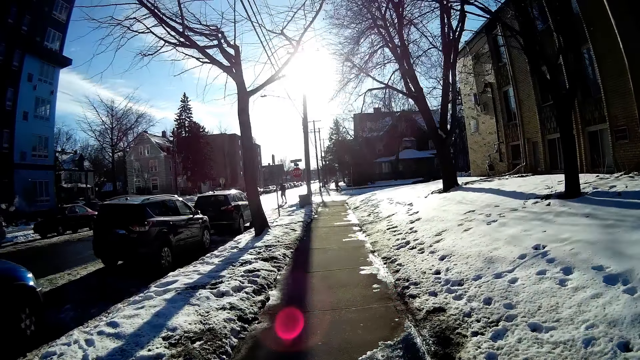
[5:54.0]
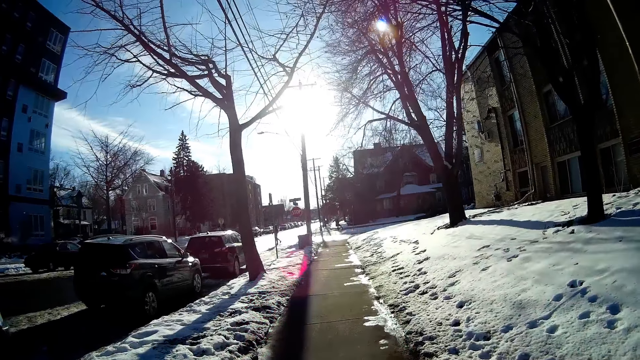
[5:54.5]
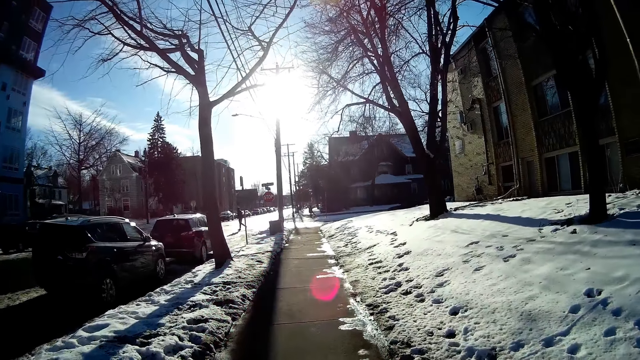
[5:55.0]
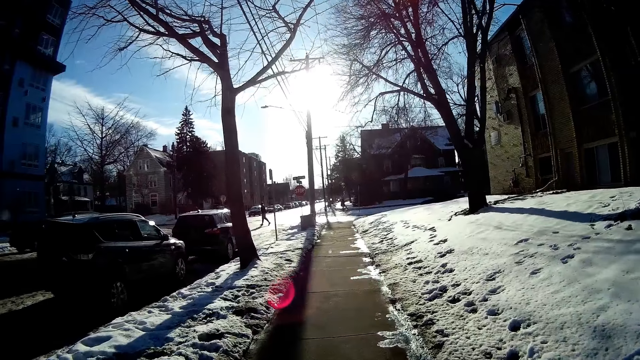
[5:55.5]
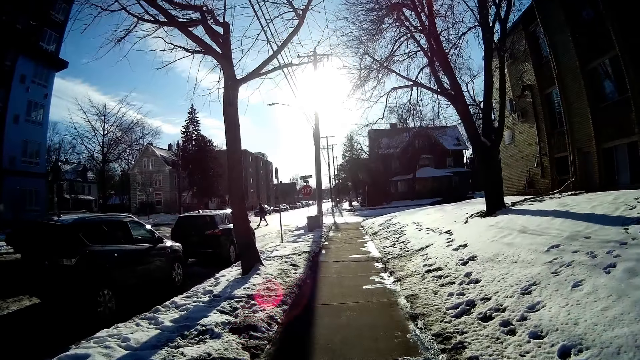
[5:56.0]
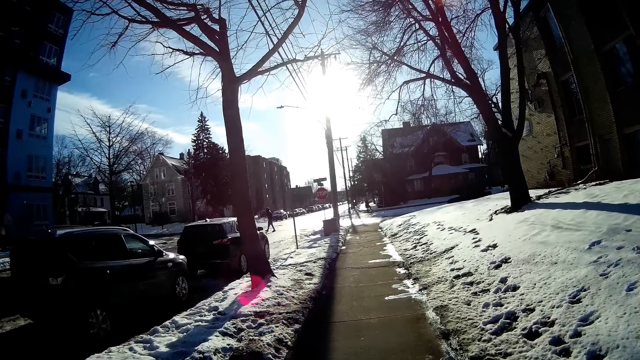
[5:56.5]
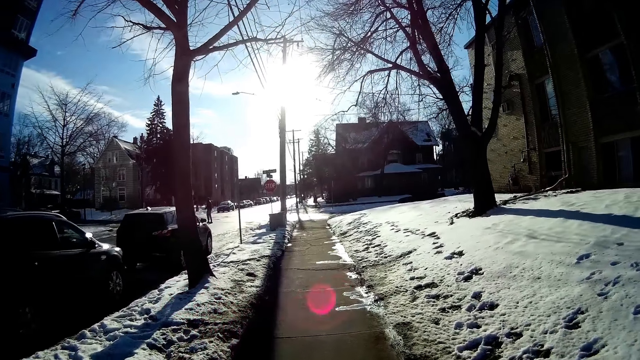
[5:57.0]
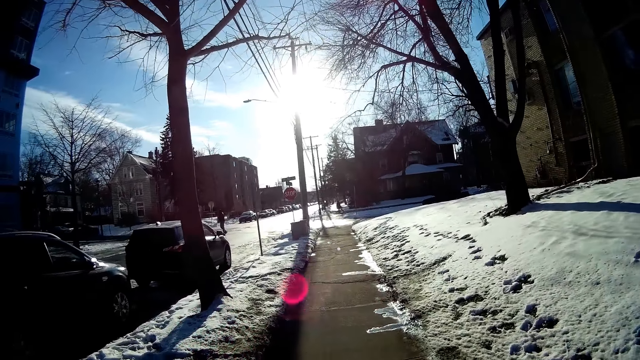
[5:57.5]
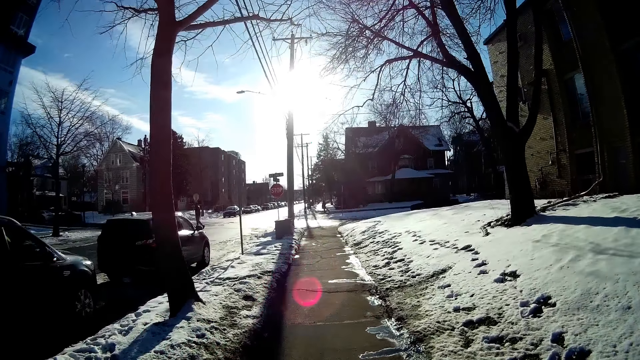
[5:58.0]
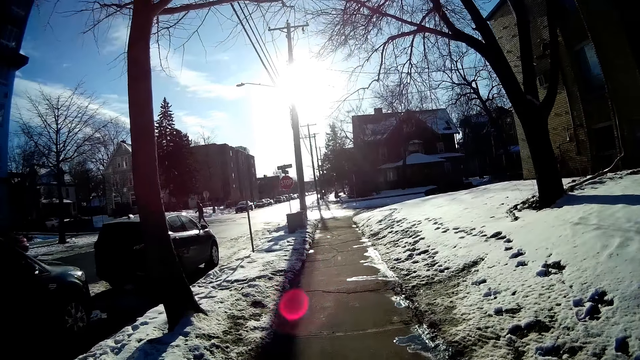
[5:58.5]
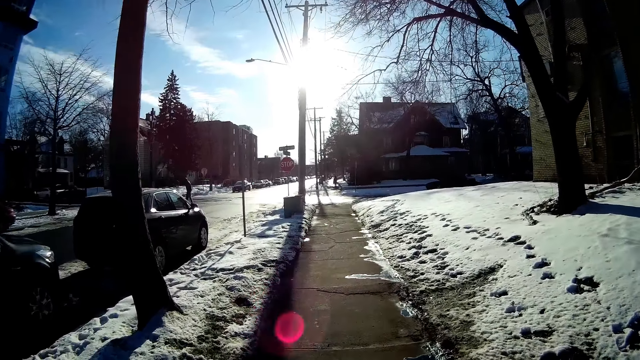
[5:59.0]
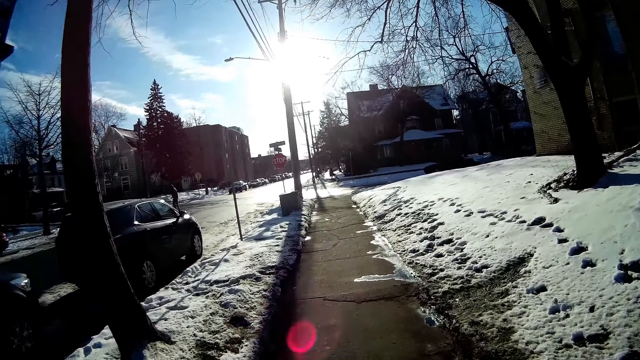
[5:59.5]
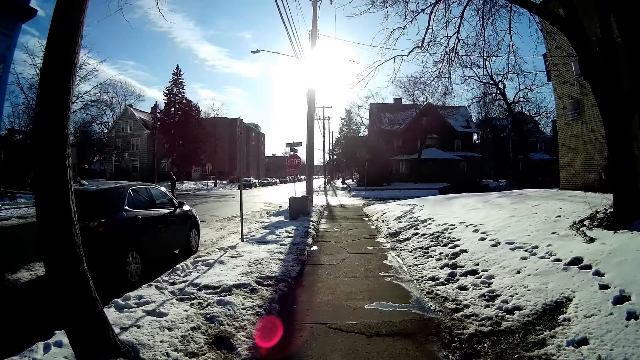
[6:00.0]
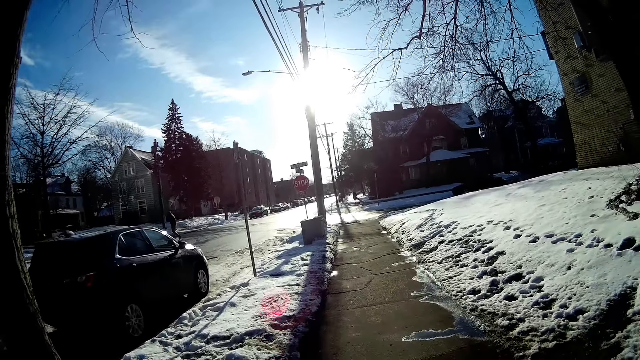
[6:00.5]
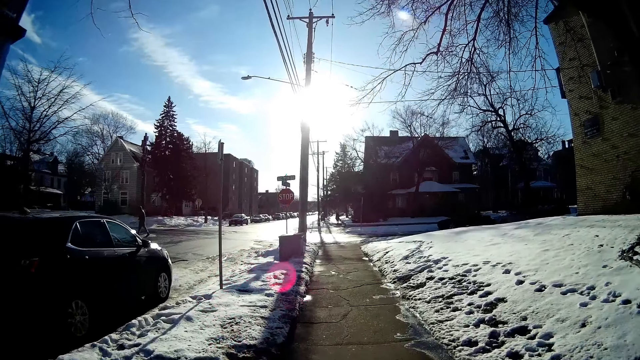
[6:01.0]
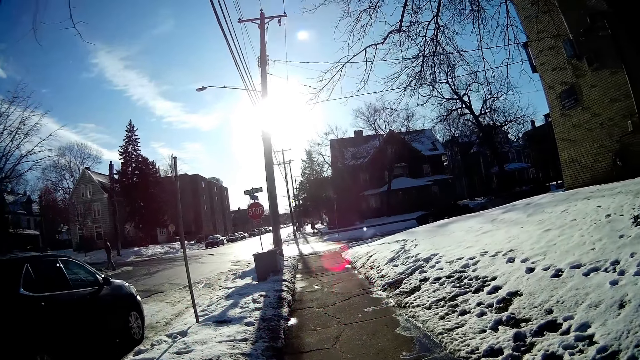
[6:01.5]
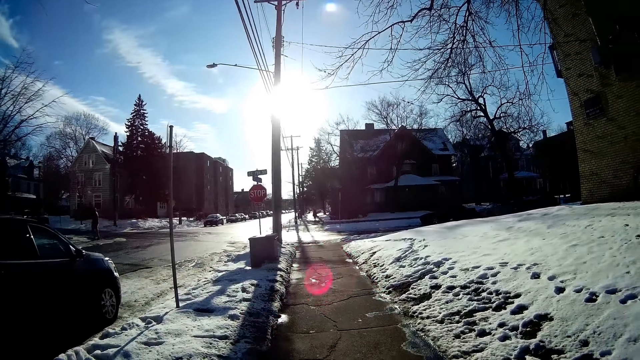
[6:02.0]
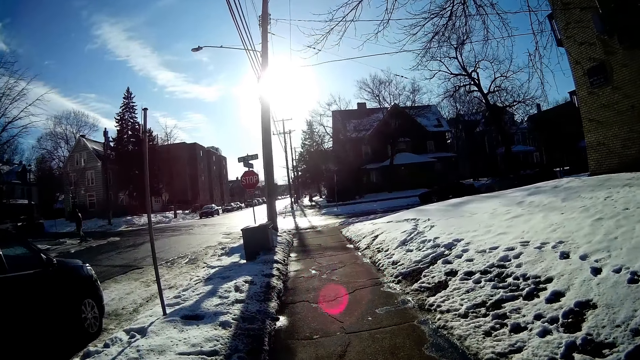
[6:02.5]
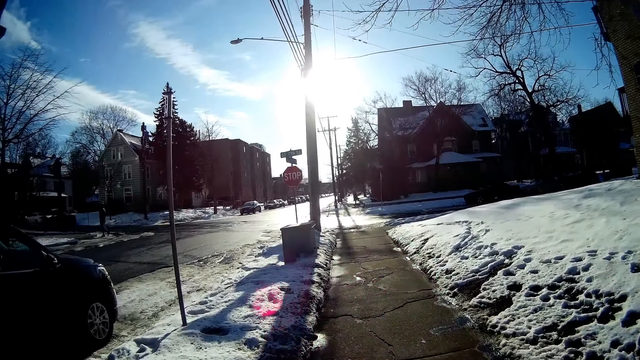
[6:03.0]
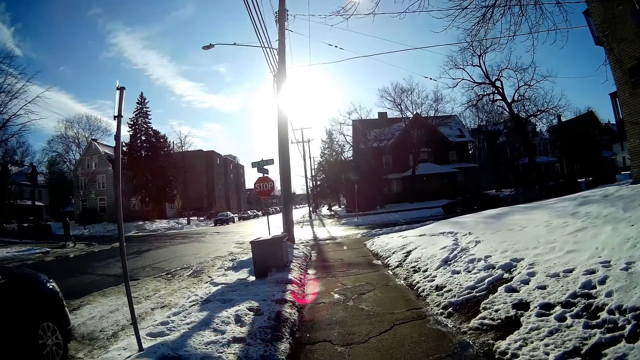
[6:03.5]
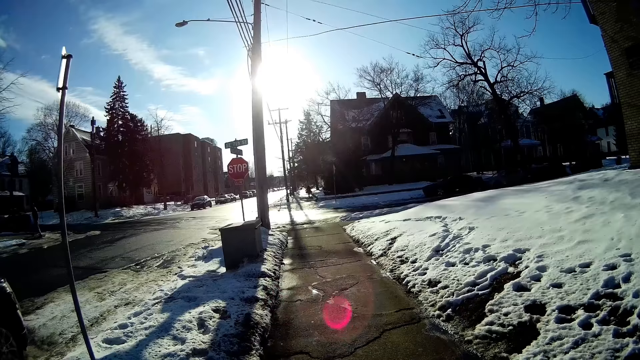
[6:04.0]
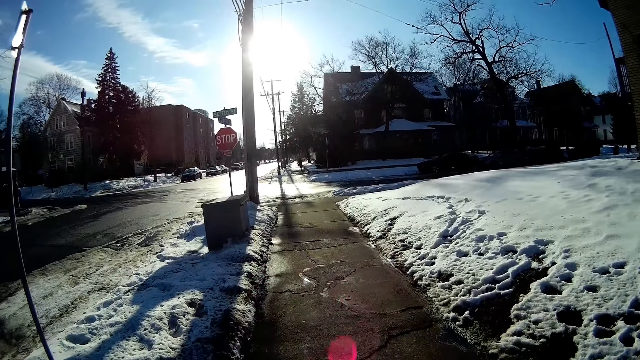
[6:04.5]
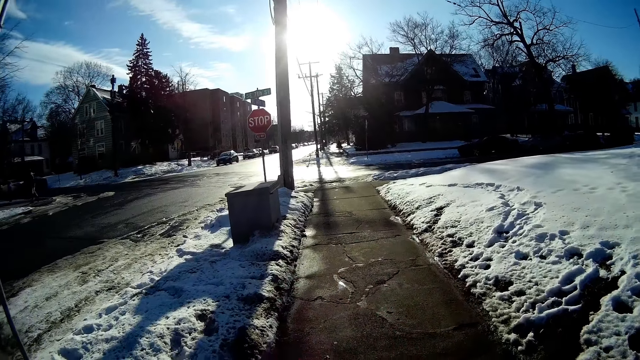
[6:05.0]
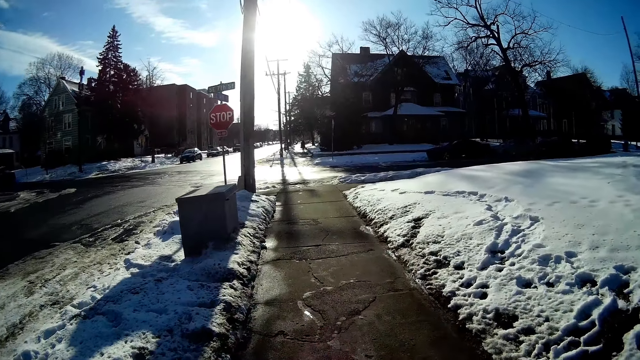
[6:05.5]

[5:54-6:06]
A man crosses a road.

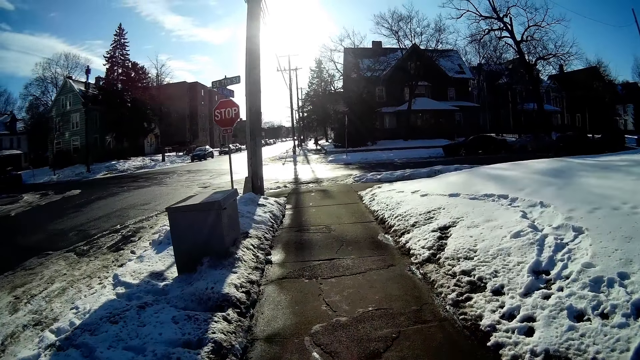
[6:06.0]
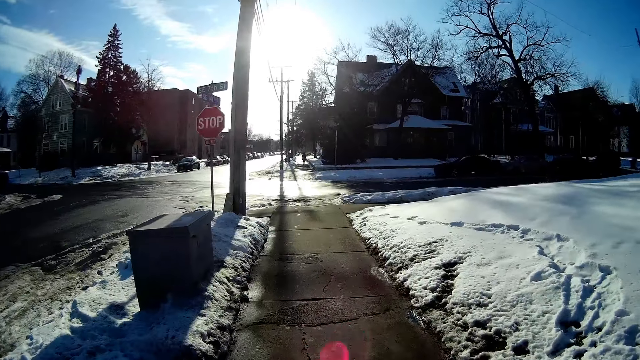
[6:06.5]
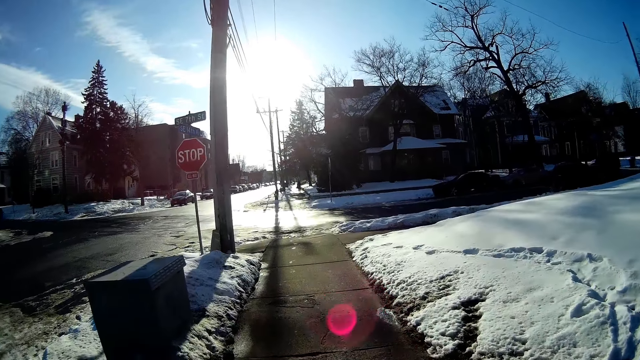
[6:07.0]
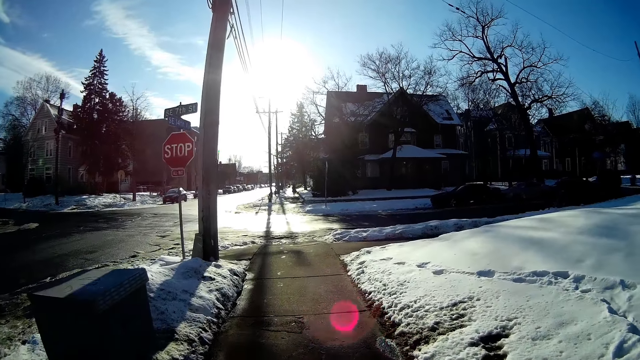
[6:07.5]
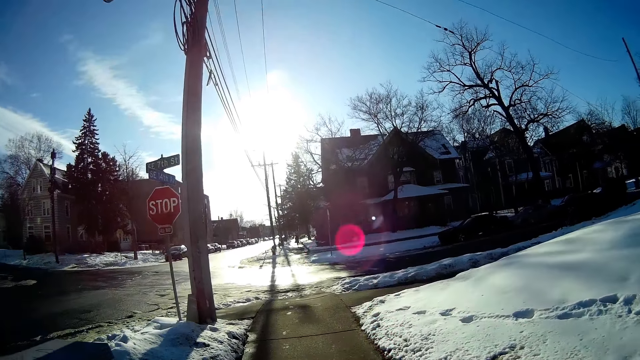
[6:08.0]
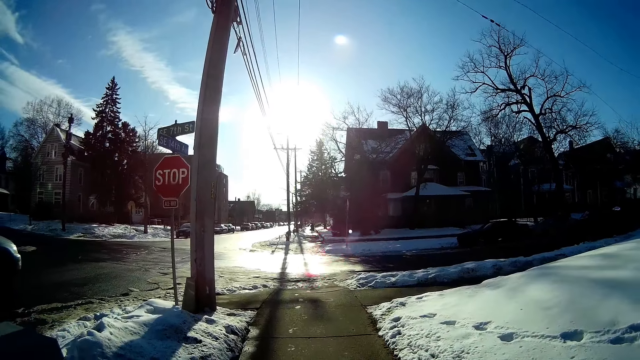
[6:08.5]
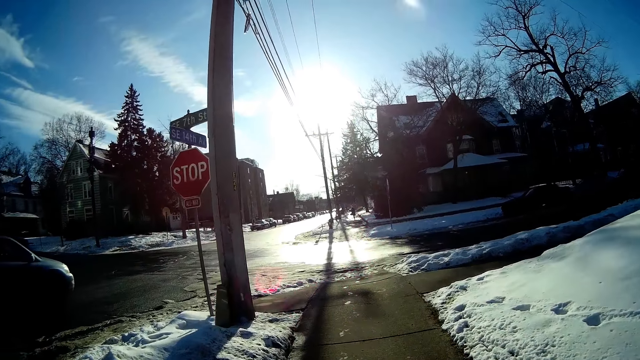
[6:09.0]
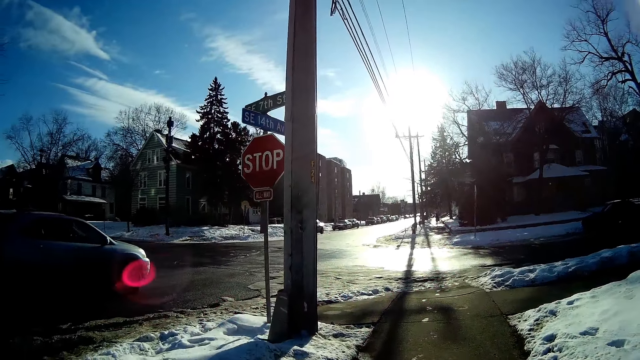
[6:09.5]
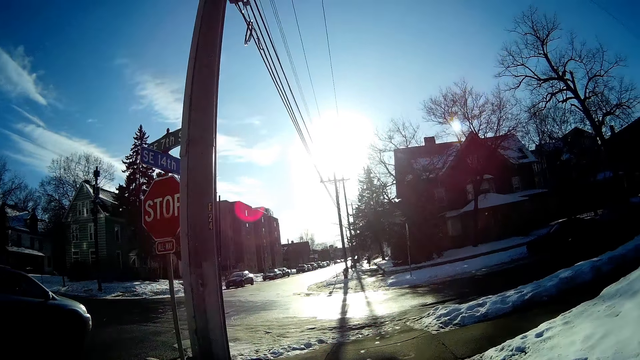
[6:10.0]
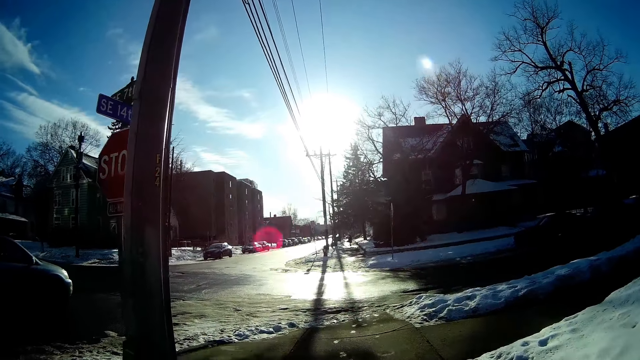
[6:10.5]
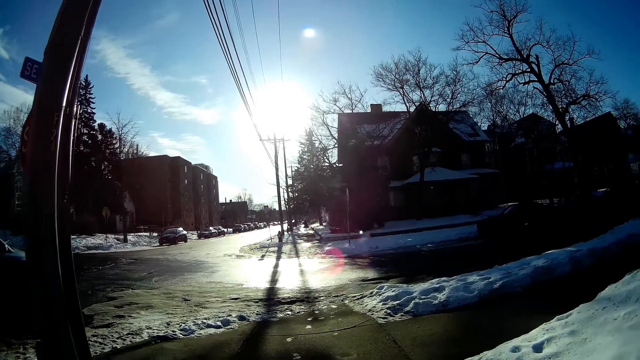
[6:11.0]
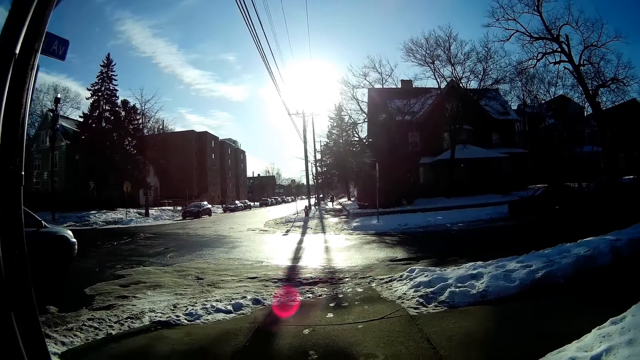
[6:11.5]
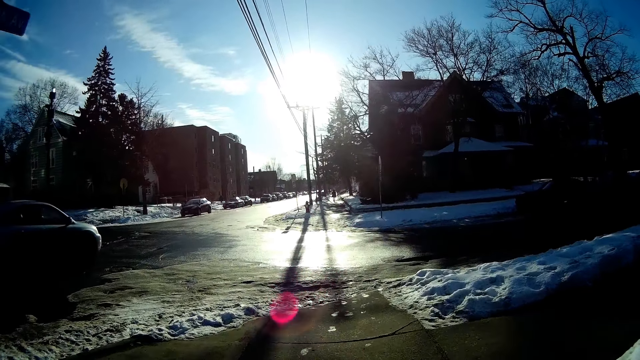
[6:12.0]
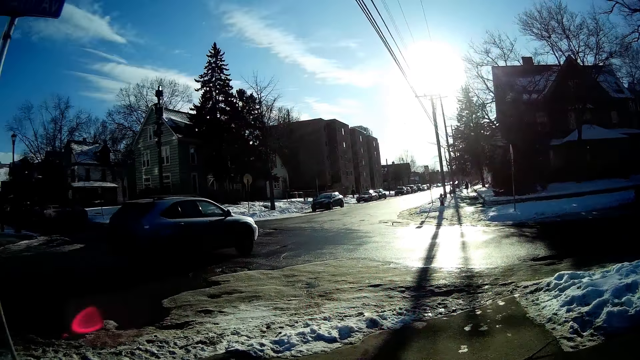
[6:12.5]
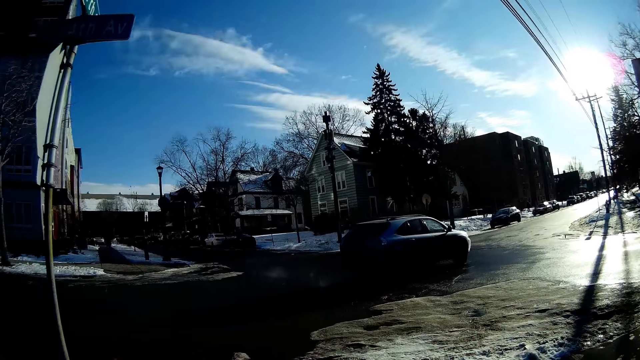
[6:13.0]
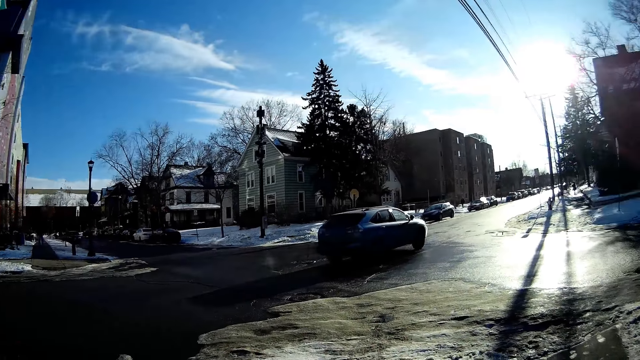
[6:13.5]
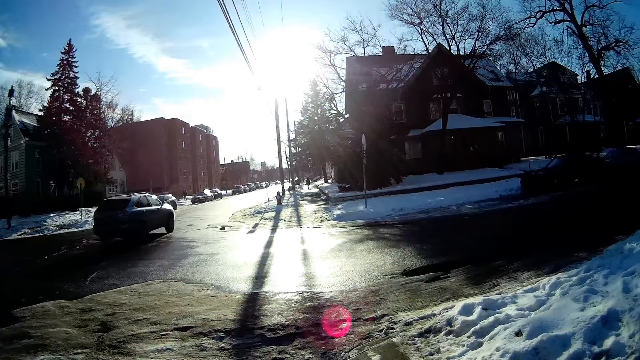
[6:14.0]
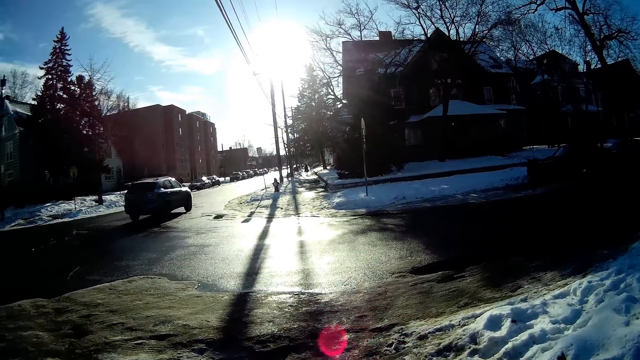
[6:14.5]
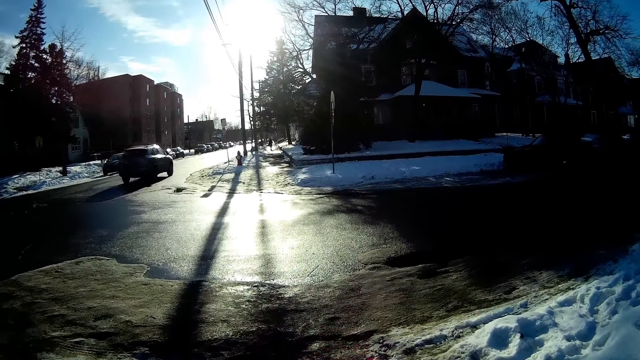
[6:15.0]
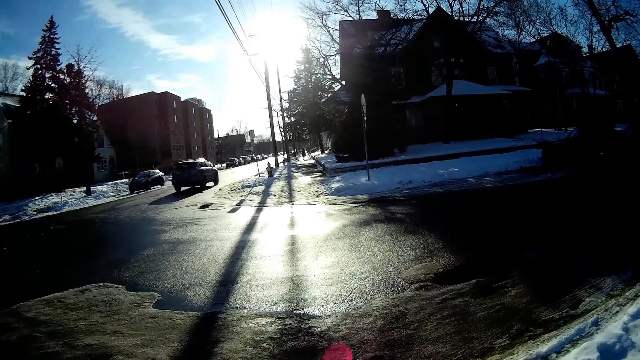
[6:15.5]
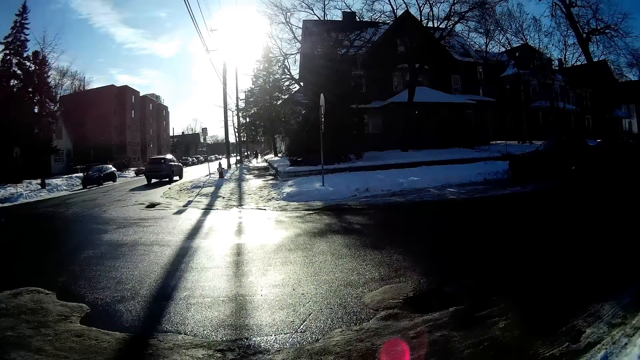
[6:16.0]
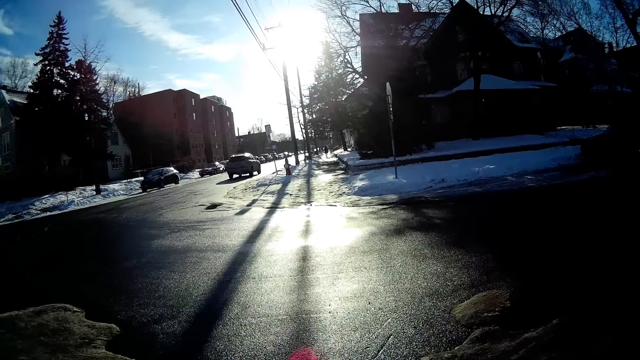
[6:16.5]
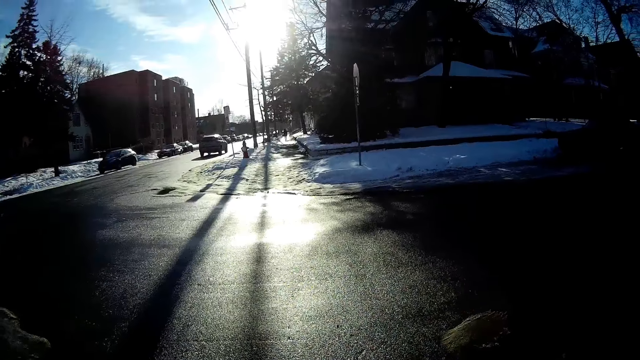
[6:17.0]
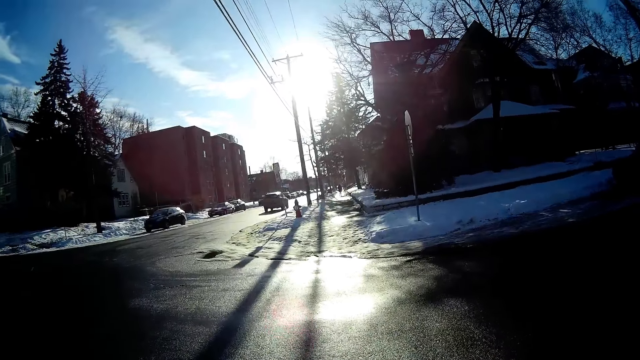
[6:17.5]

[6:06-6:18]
The camera wearer looks around.
